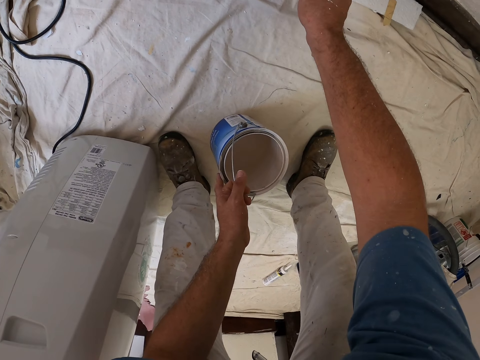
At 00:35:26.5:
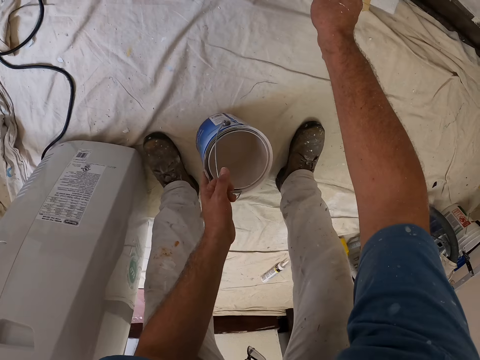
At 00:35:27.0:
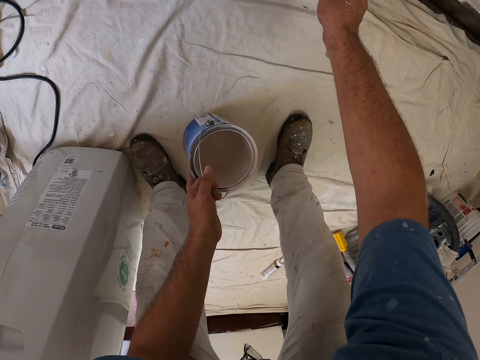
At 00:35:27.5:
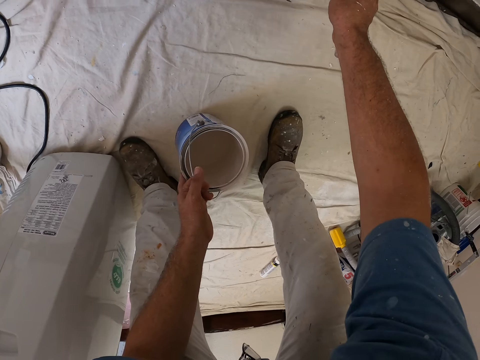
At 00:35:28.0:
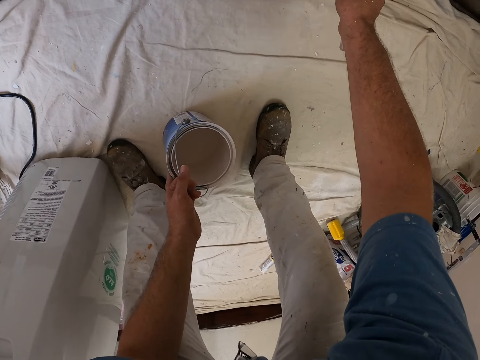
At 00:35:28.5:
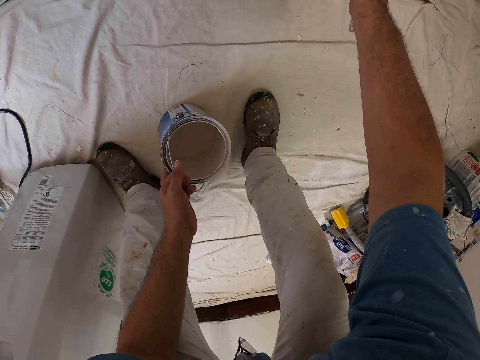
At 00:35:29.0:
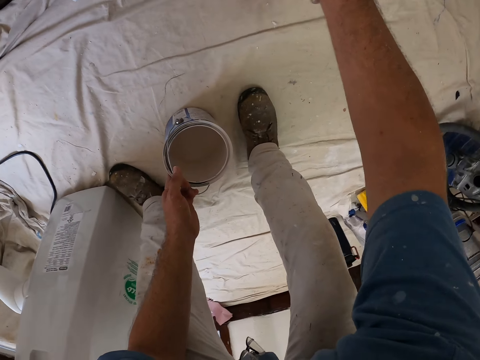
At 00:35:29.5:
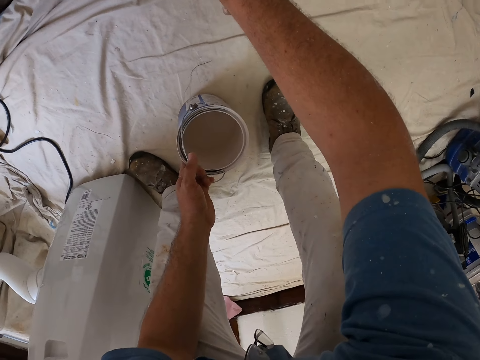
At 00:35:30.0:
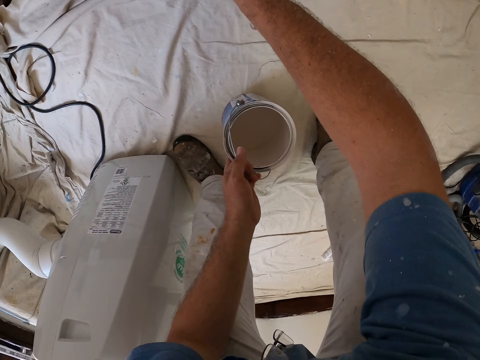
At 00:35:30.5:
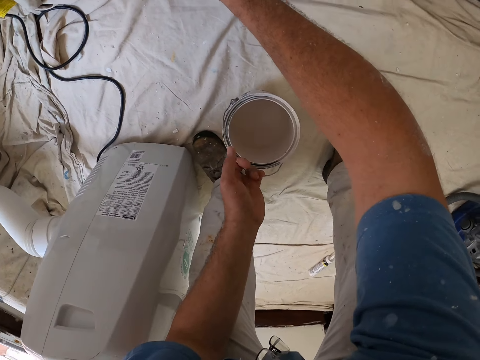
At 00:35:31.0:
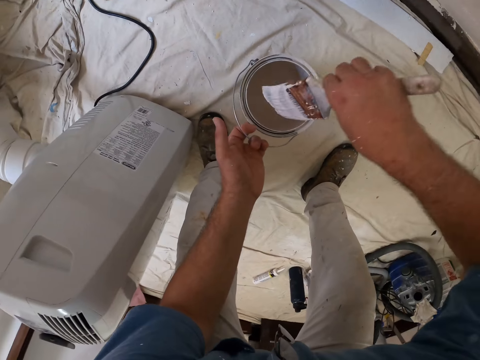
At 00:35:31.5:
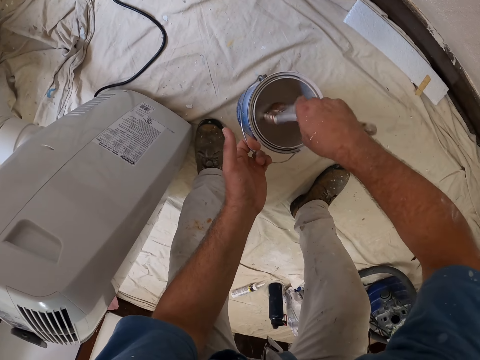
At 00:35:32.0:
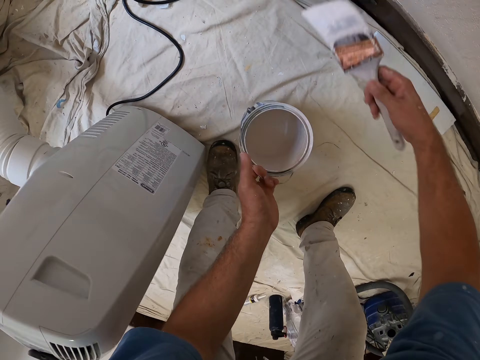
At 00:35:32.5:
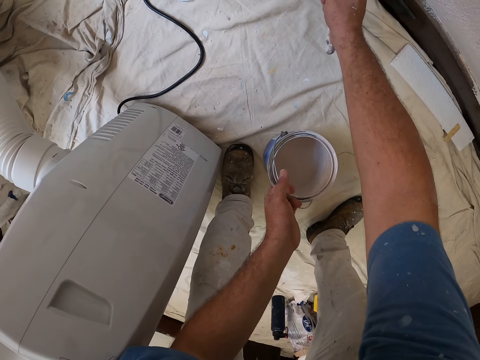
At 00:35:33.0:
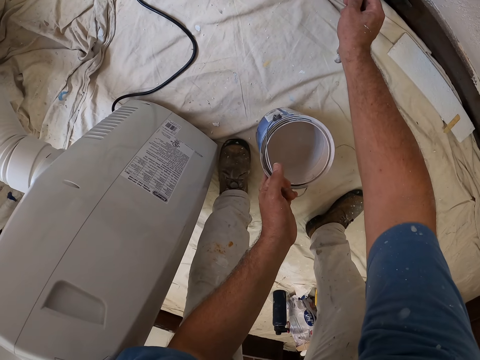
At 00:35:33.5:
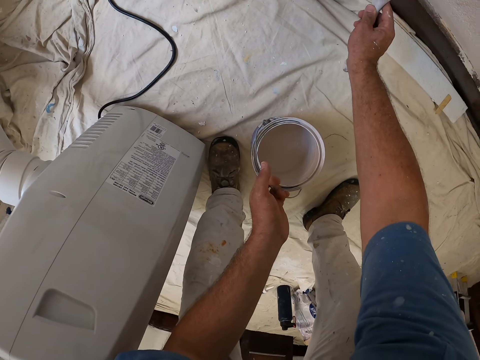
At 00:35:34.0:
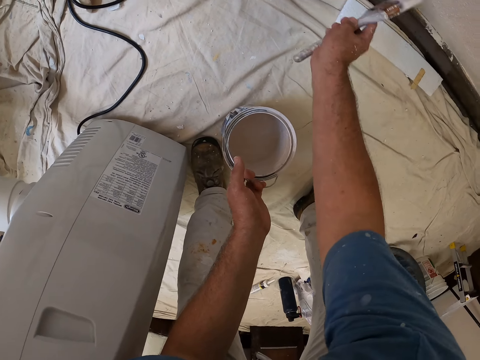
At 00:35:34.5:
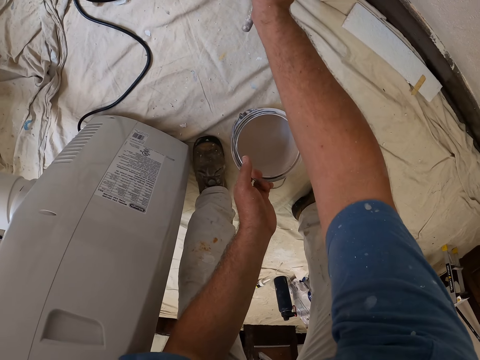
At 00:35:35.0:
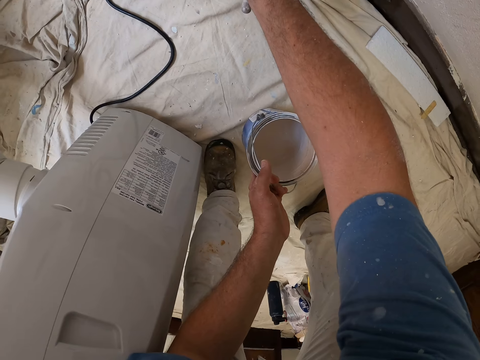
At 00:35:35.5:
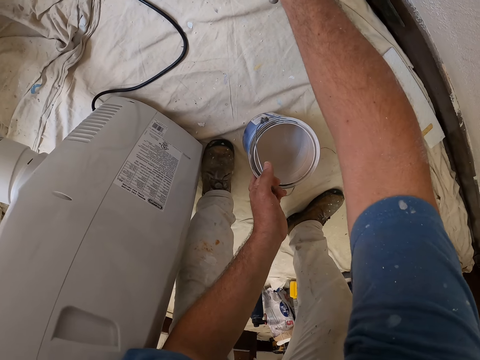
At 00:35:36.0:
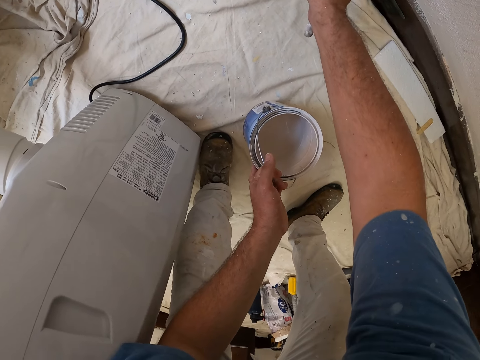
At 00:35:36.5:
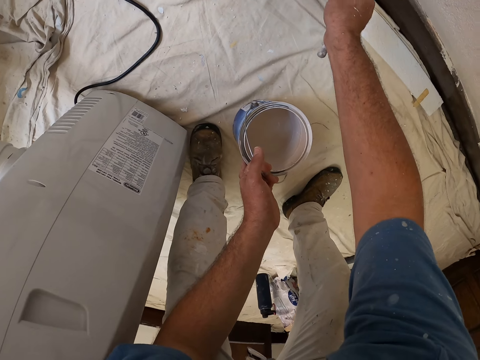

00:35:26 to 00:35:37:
The camera wearer dips the paint brush in the paint bucket. They paint the wall with the paint brush.

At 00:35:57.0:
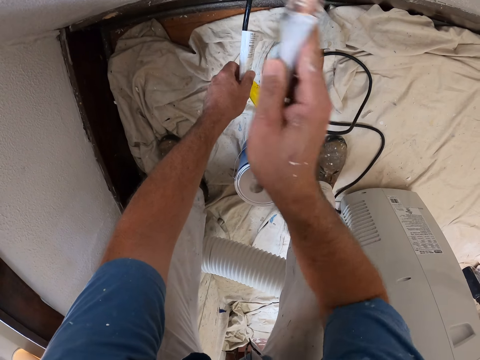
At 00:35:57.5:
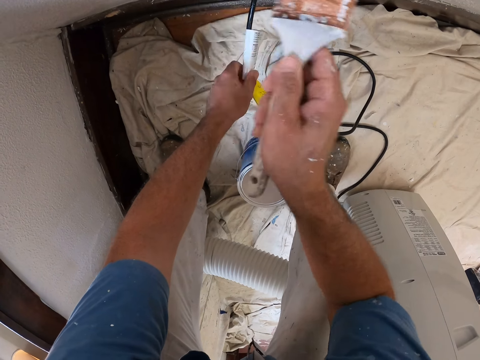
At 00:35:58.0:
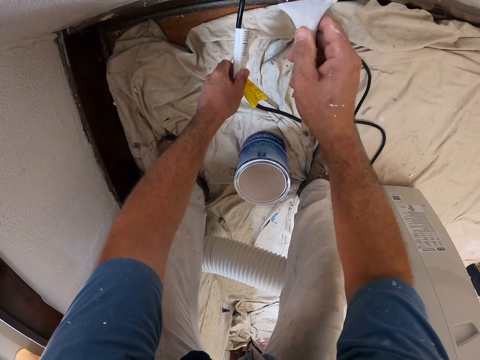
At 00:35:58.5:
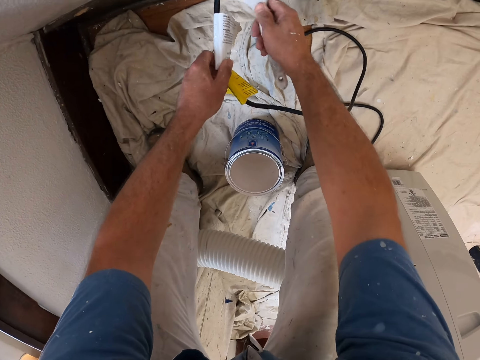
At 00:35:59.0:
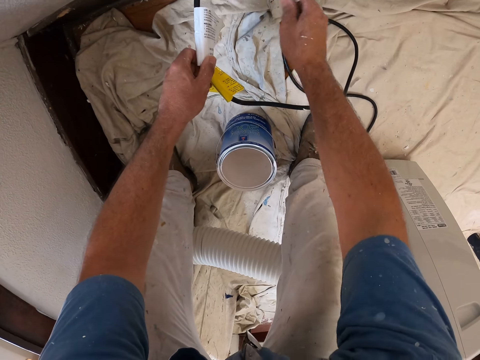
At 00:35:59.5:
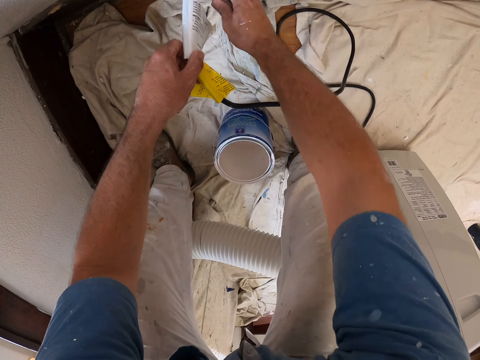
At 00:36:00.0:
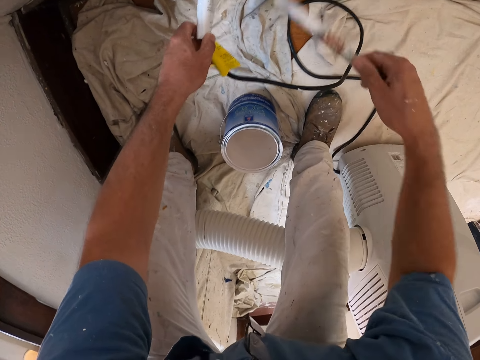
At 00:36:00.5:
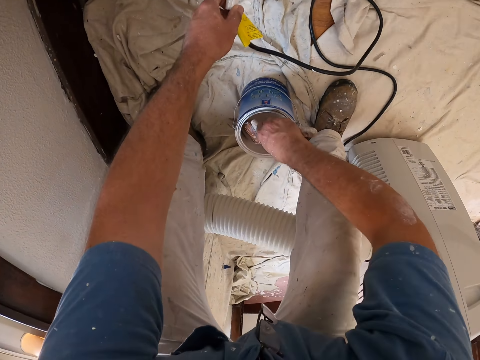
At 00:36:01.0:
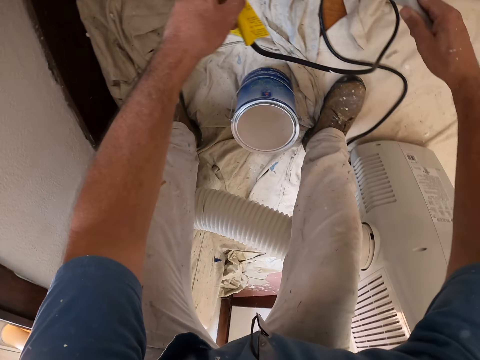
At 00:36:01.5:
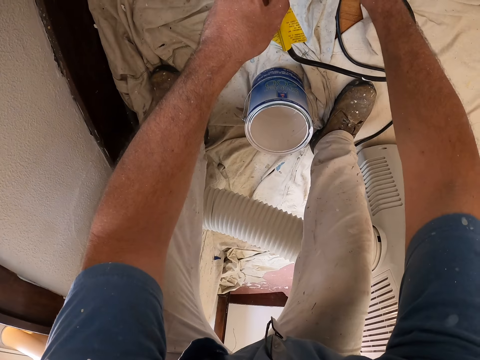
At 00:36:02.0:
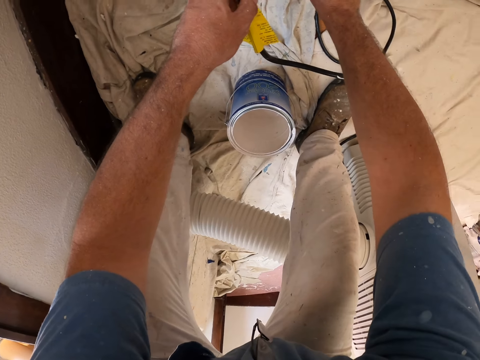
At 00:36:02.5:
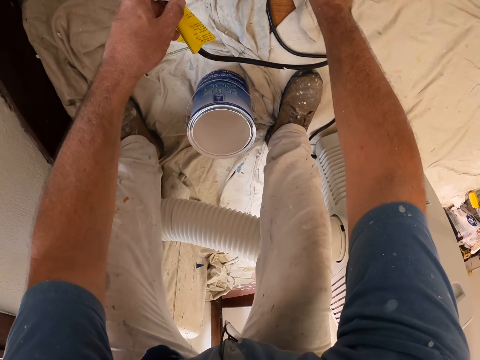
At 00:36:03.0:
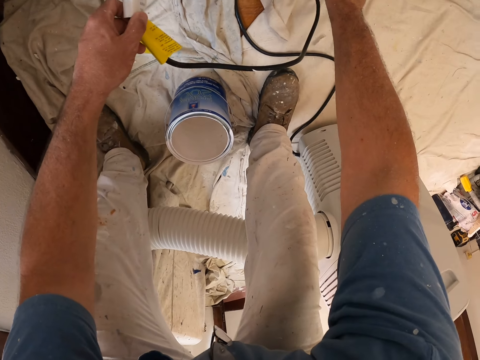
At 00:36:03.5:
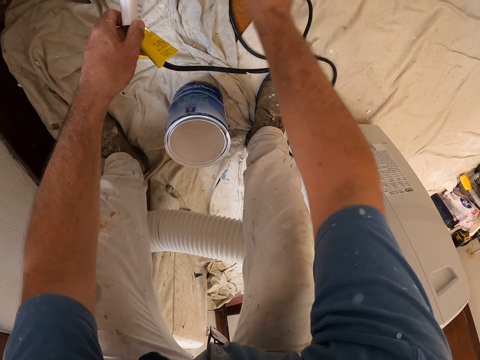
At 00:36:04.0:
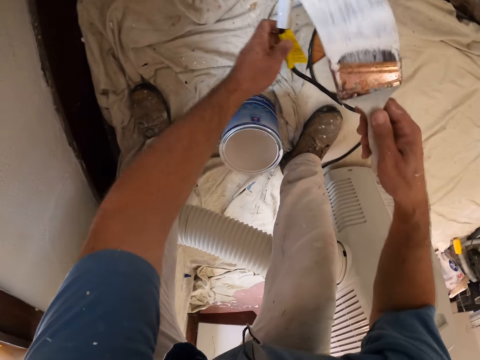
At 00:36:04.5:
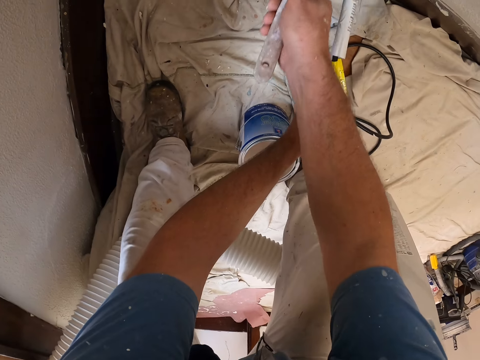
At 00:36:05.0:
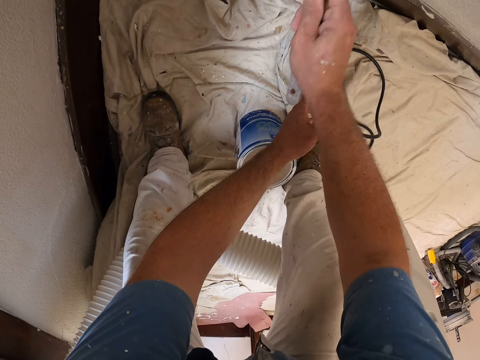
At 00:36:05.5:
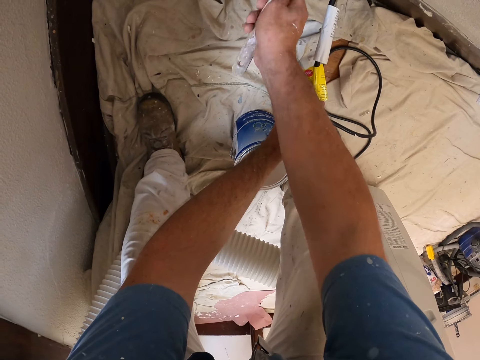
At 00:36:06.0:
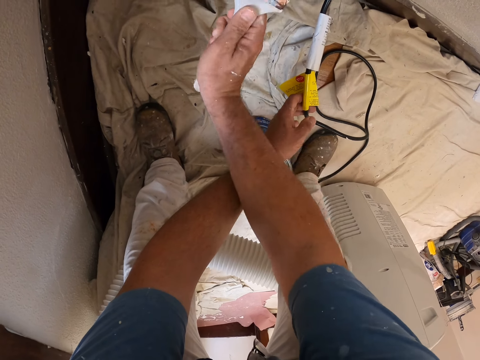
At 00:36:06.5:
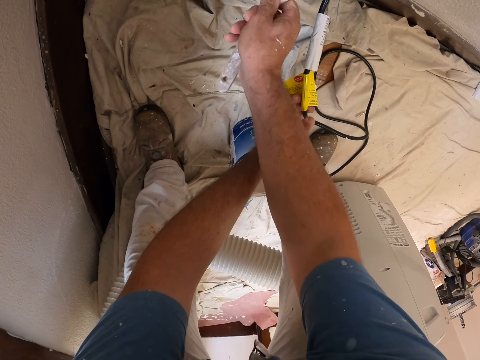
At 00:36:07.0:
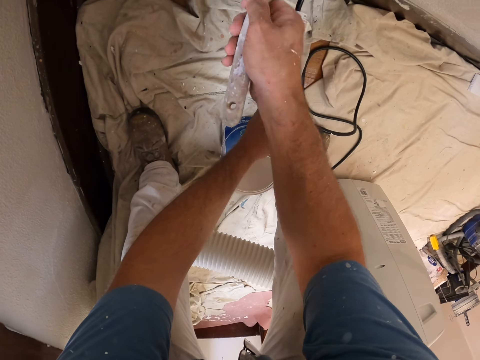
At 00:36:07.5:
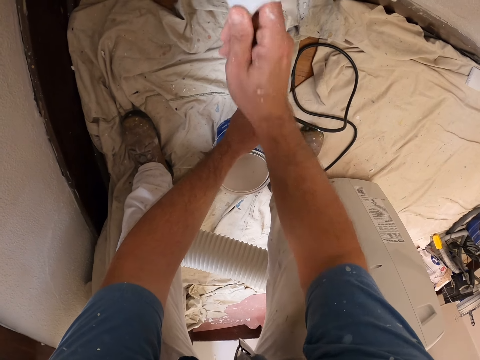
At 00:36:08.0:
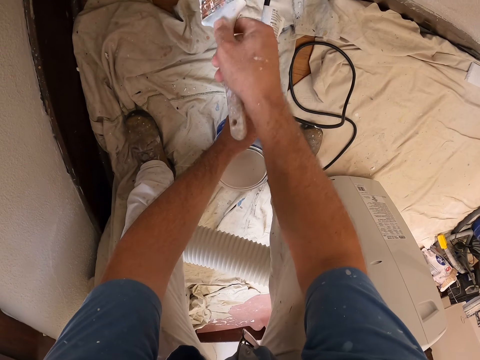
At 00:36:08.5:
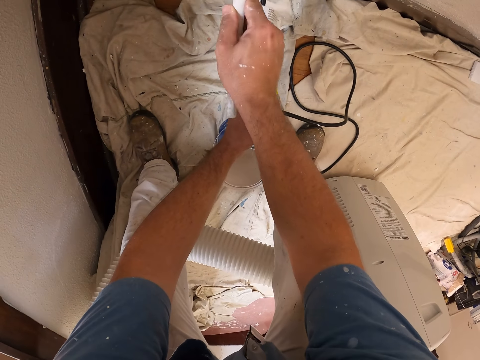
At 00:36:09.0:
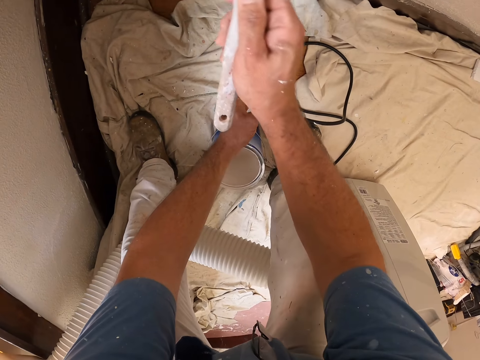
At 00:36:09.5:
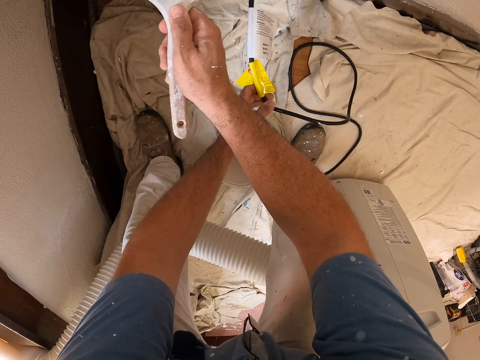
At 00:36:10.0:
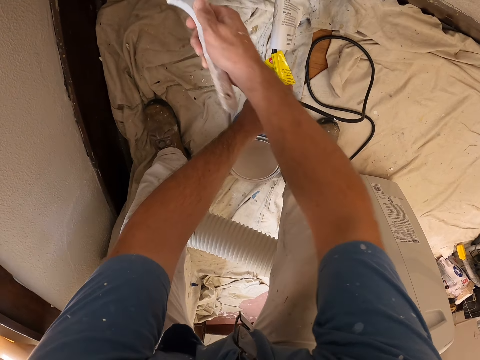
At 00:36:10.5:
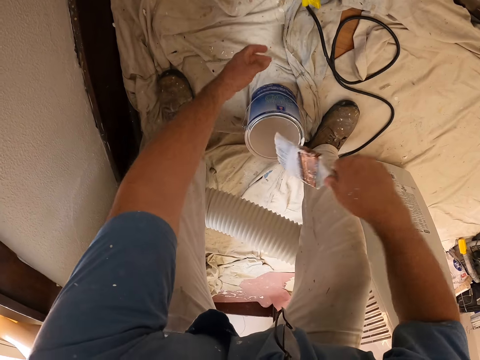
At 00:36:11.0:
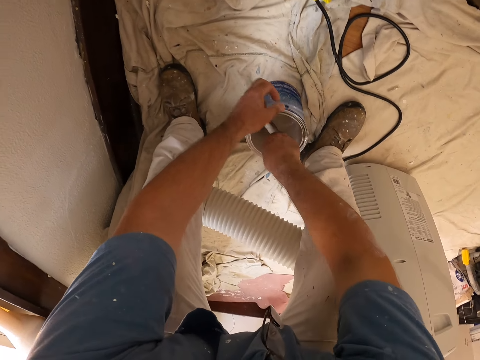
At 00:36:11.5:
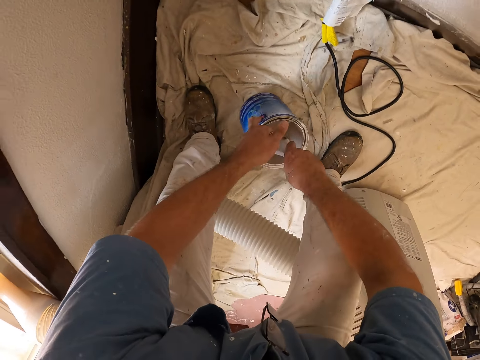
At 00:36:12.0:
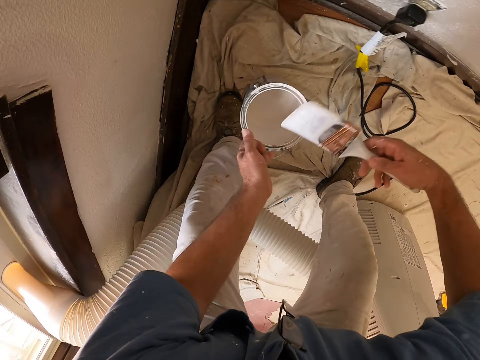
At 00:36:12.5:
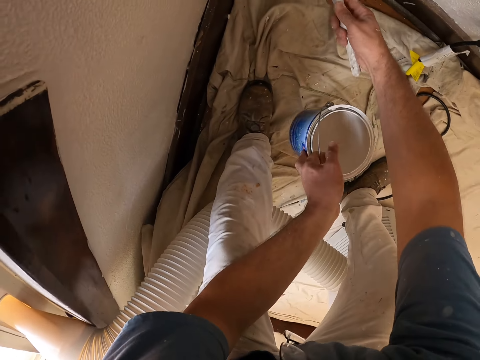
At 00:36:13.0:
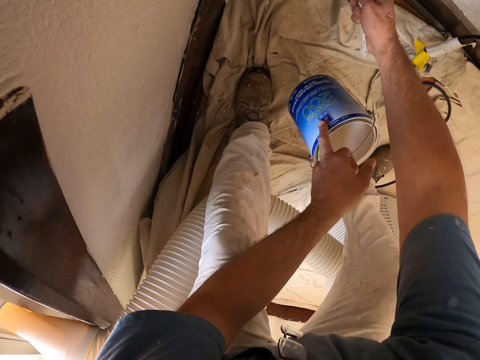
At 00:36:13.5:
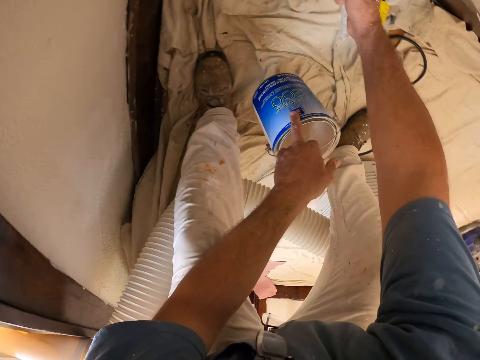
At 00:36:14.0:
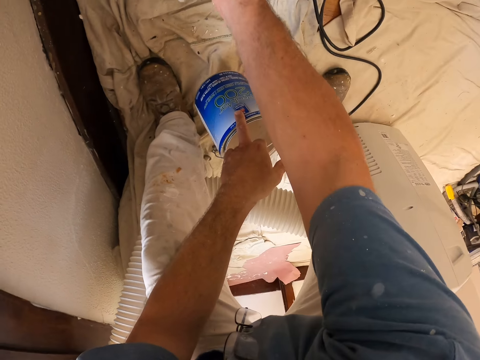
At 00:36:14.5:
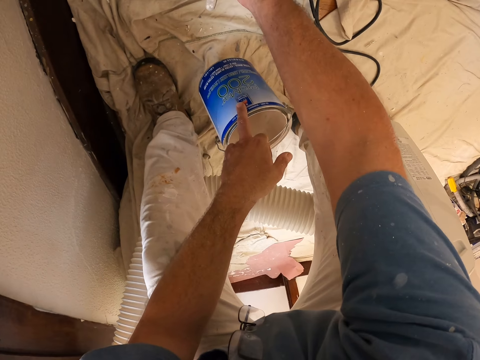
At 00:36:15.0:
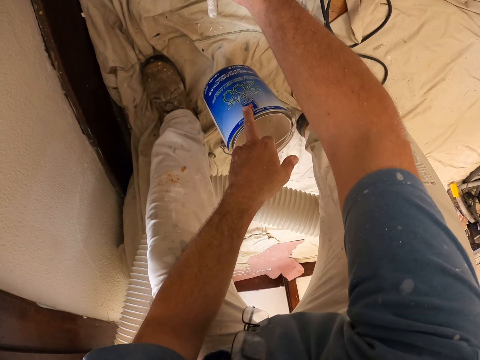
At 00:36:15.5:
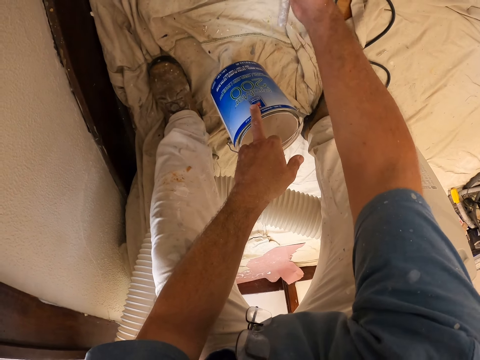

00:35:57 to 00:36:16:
The camera wearer holds the cable. They dip the paint brush in the paint bucket. They paint the wall with the paint brush. They dip the paint brush in the paint bucket. They paint the wall with the paint brush.
